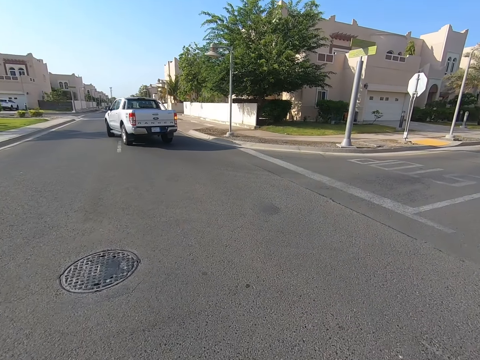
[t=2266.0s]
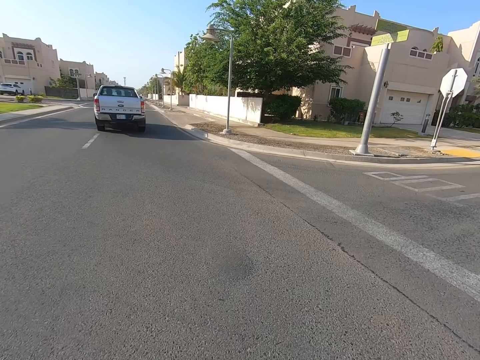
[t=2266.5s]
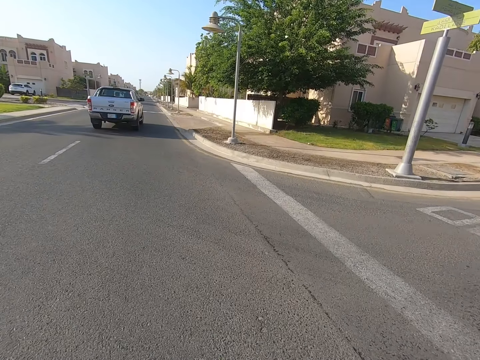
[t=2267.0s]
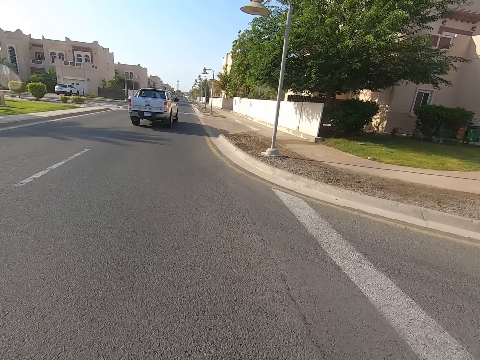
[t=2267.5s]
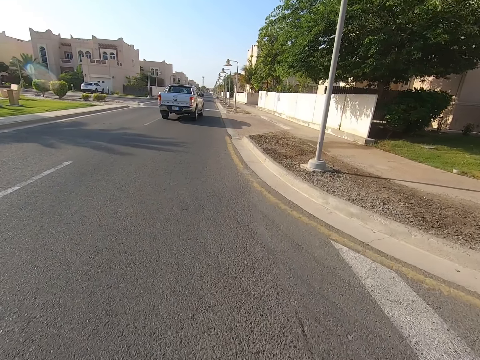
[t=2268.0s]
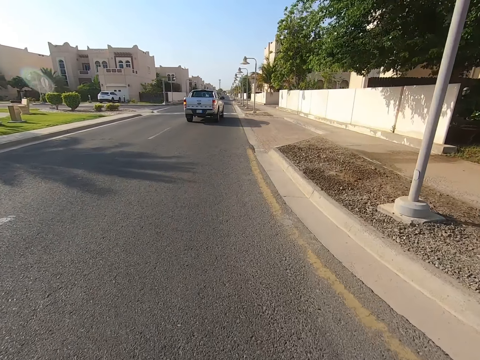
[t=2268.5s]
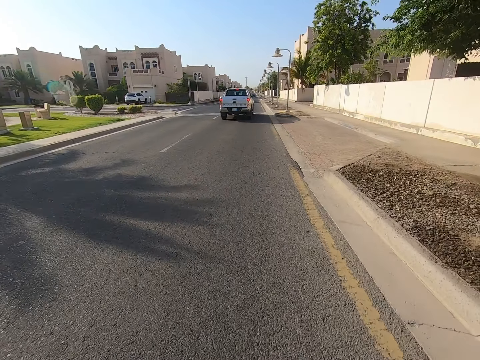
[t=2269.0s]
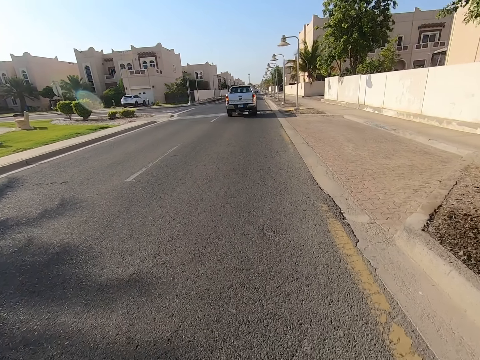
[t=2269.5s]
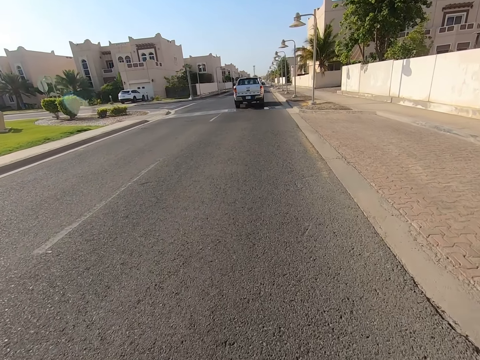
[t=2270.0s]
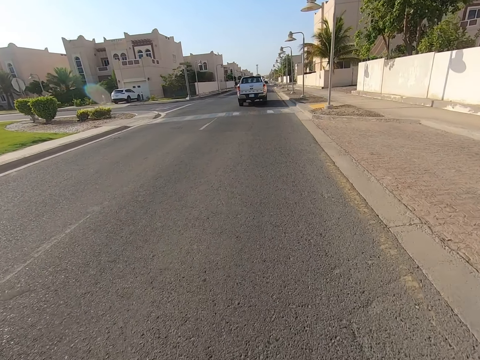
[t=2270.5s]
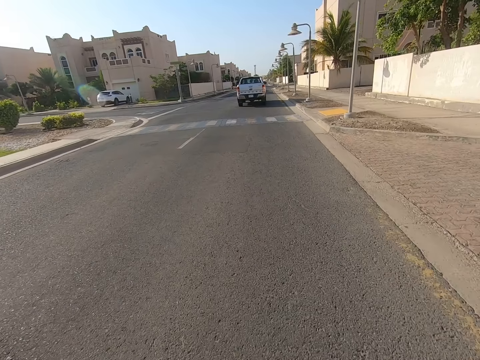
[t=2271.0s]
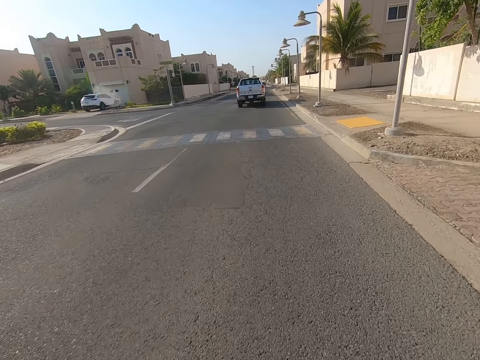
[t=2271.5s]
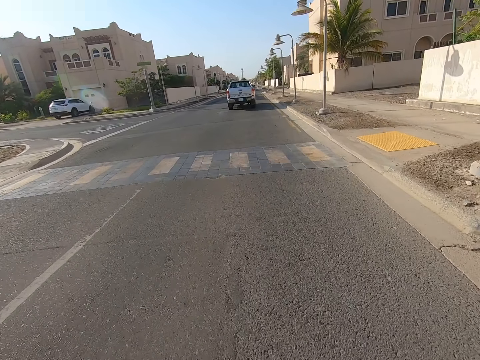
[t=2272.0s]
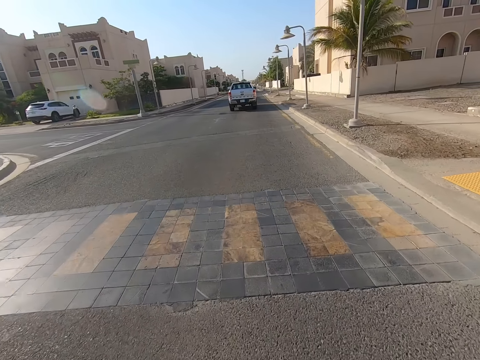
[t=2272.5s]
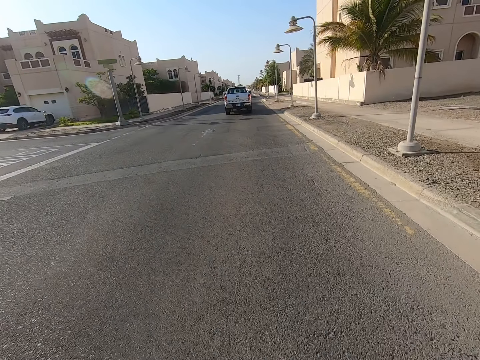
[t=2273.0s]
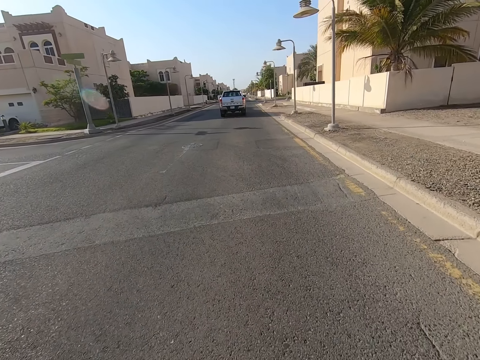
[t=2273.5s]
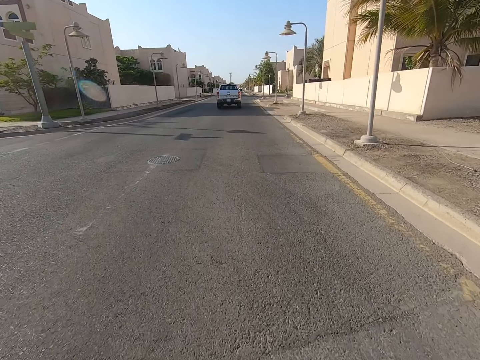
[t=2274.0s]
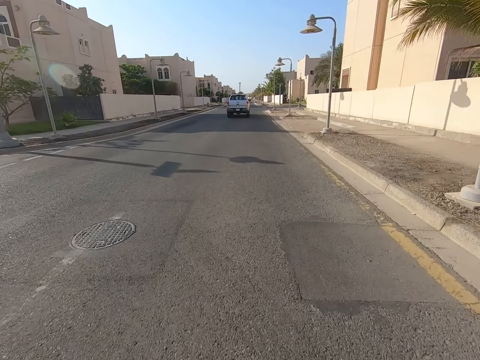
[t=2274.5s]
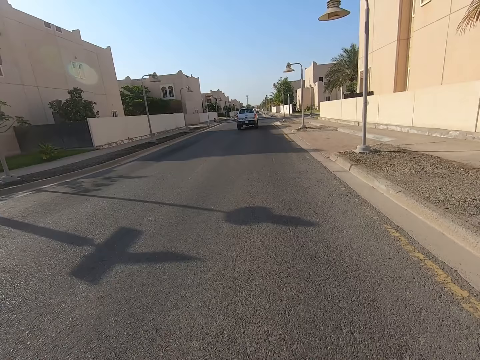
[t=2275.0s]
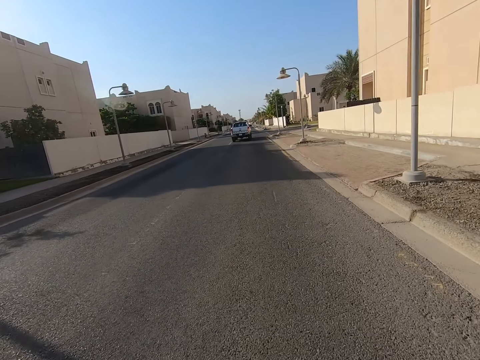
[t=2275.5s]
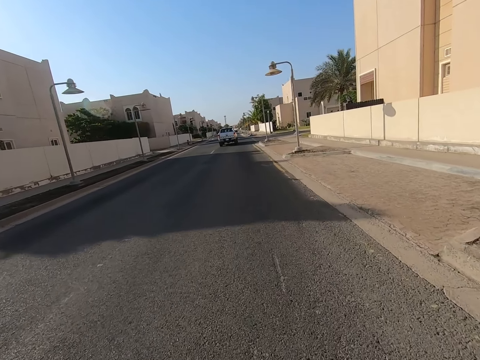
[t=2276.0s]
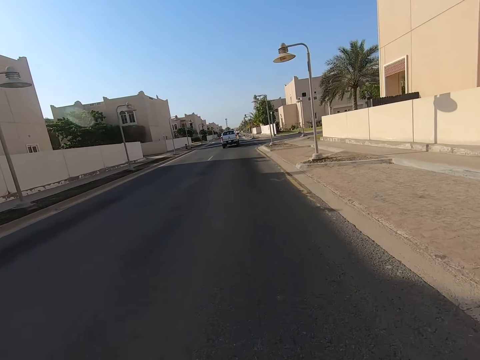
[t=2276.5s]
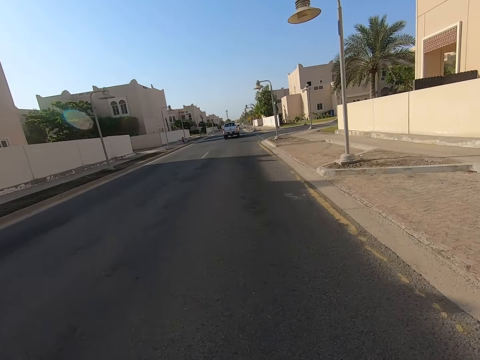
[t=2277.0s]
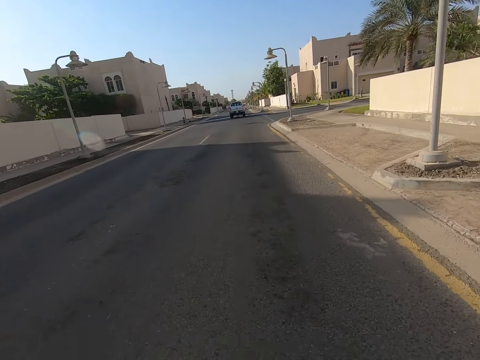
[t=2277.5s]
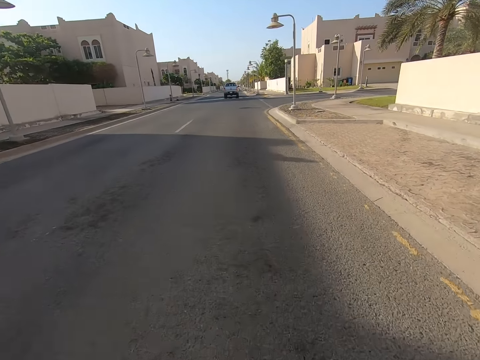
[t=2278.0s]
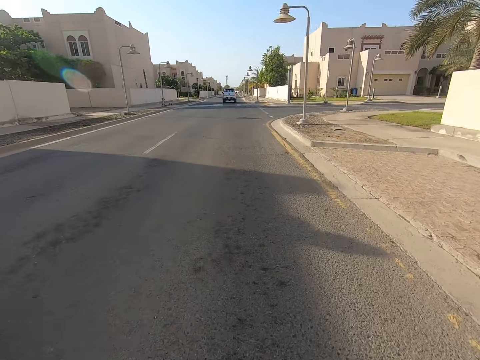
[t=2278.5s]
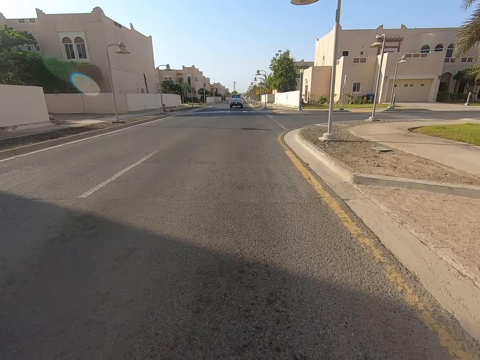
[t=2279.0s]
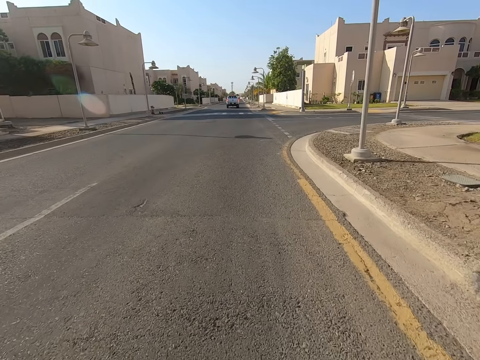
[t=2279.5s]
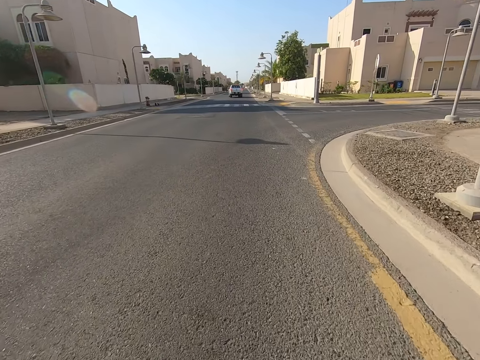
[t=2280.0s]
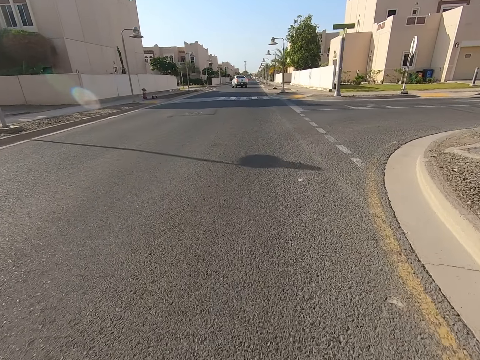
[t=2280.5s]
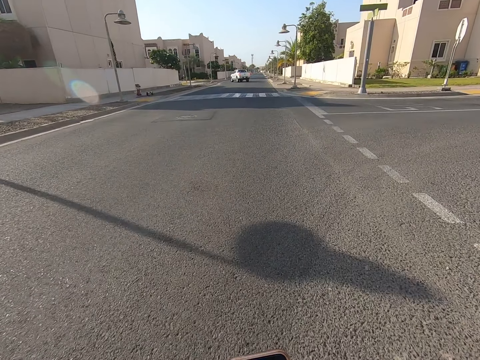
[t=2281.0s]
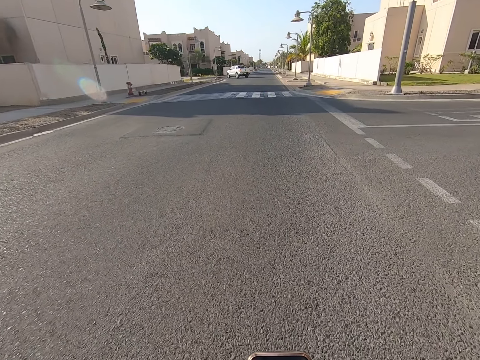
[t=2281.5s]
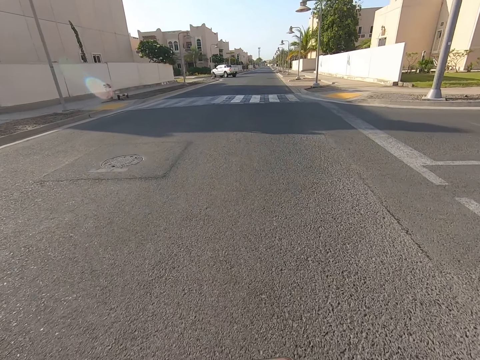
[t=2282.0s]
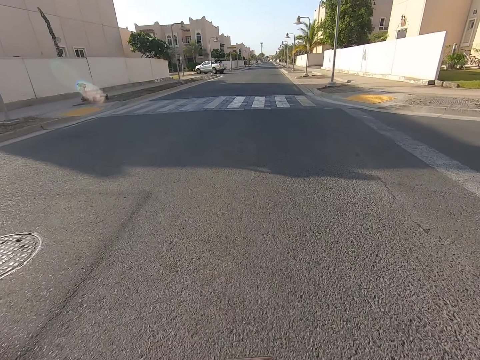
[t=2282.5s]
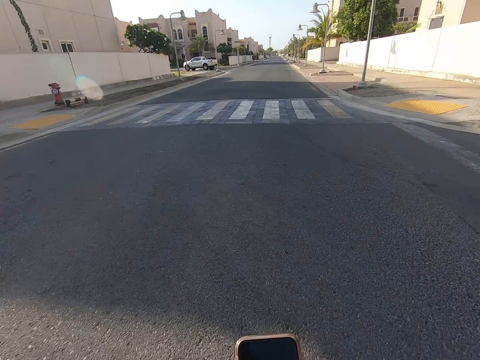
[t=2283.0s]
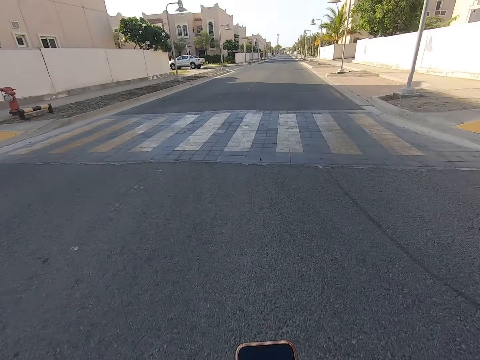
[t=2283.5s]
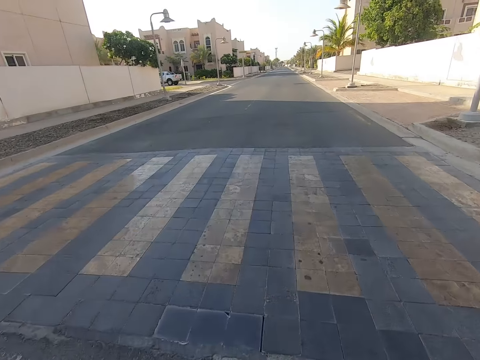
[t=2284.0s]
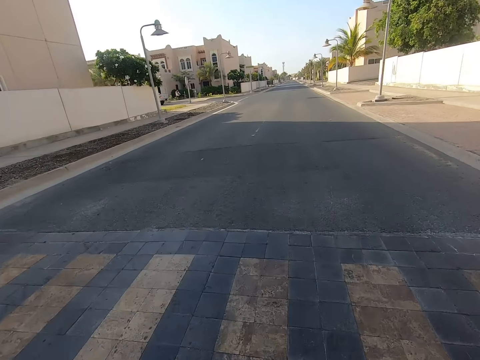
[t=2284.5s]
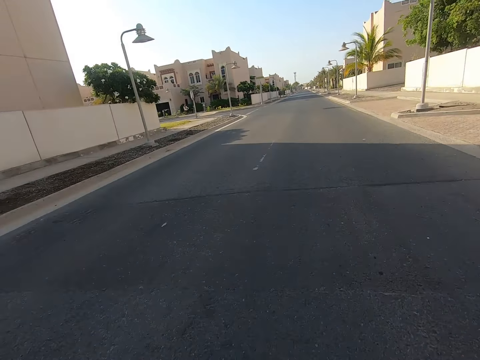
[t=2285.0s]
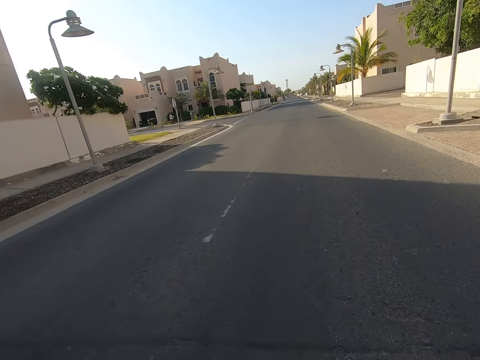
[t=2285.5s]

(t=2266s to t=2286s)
The camera wearer holds a phone.

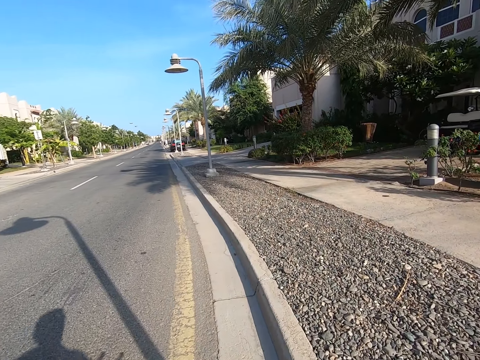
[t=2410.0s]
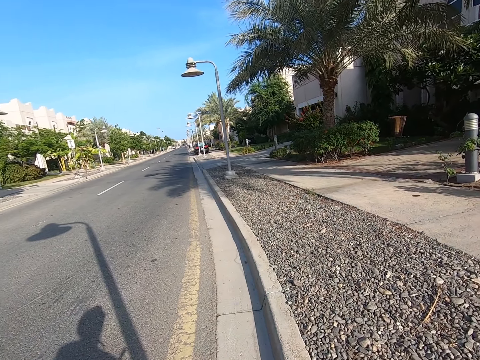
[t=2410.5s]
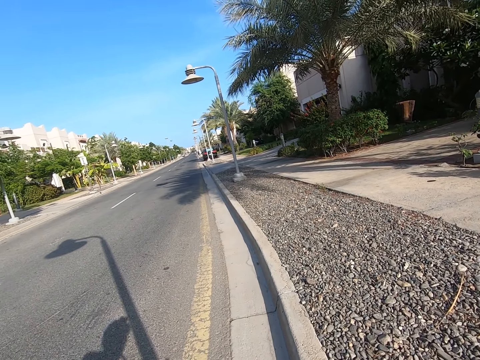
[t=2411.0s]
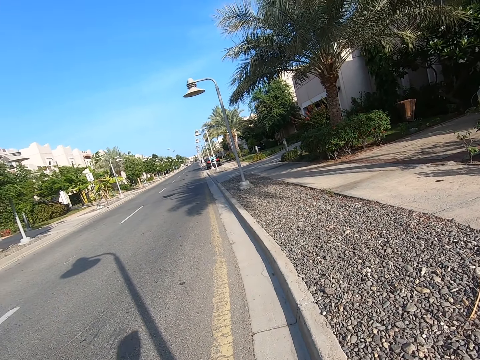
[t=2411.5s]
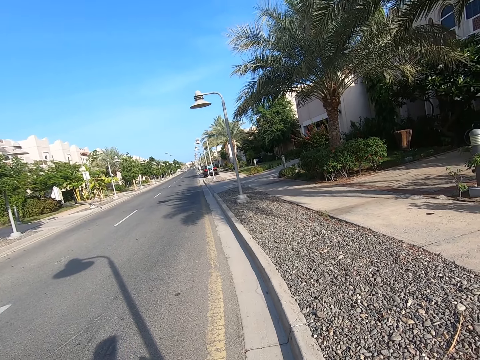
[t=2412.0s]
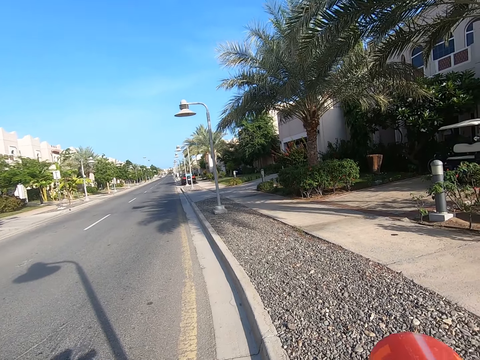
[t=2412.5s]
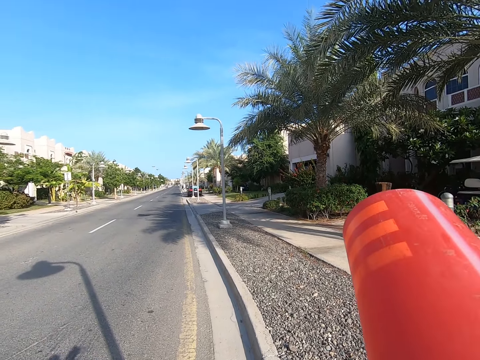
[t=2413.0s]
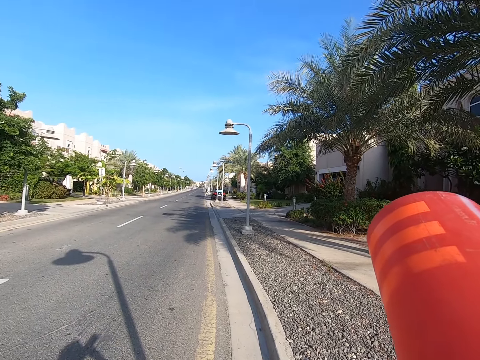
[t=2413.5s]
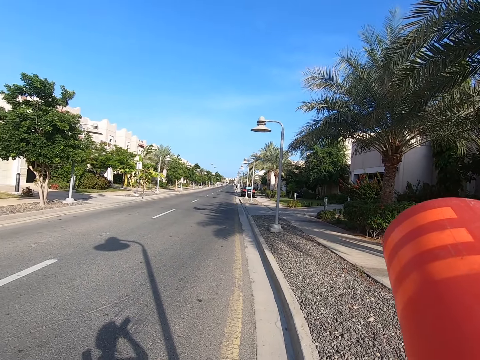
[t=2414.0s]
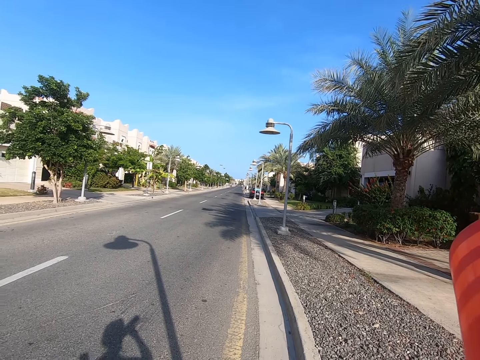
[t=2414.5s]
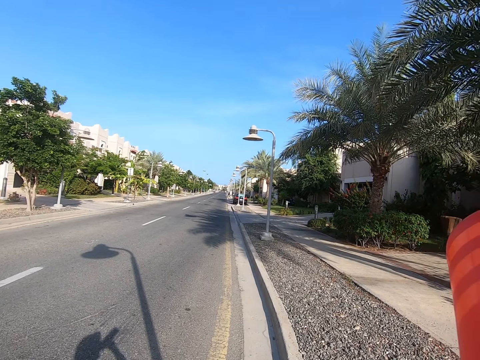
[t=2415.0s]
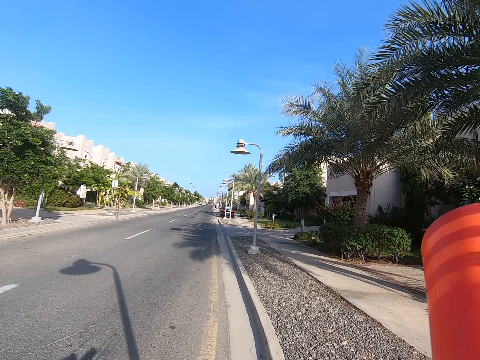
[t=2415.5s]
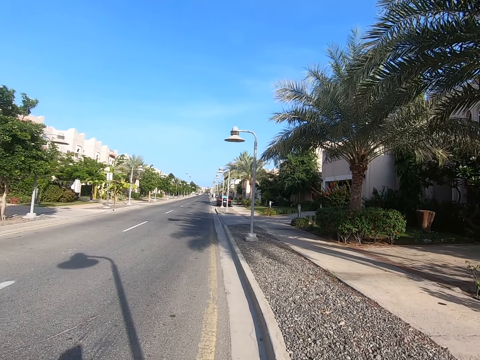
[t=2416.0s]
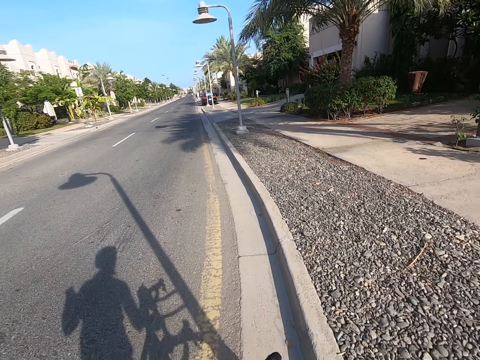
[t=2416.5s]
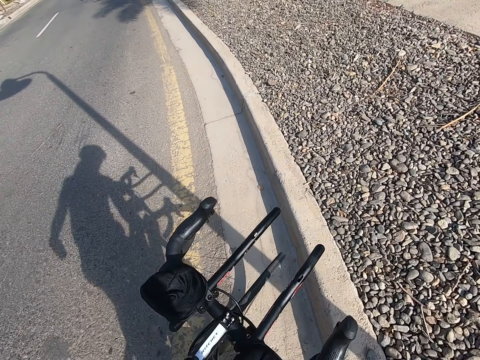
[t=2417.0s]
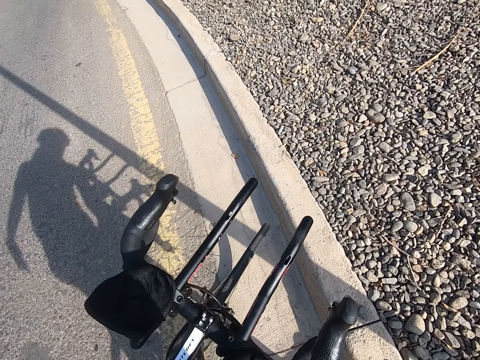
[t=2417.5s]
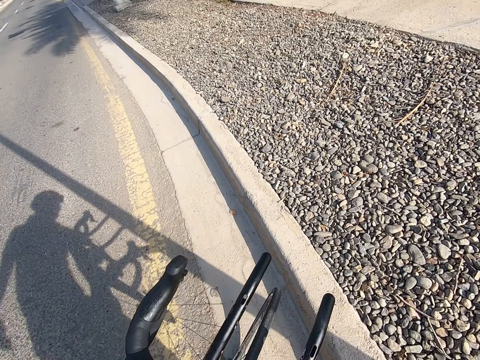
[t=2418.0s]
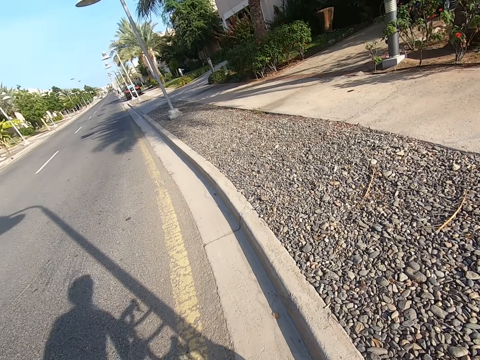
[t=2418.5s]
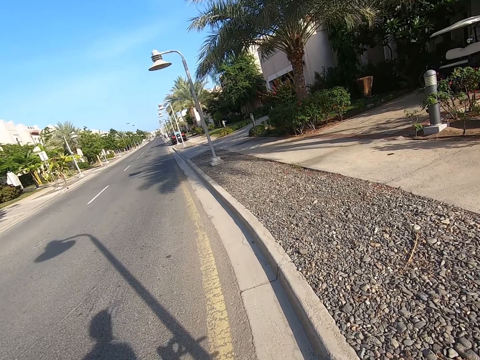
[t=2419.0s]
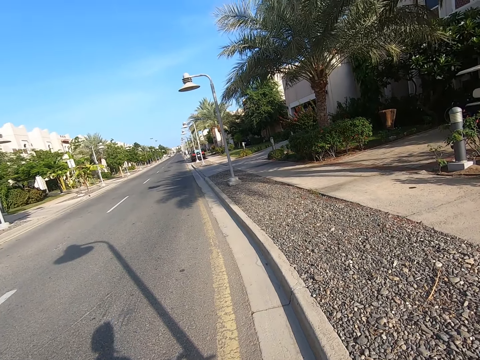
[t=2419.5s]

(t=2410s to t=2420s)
The camera wearer stops riding the bicycle. They drink water from a red bottle. They stick the bottle back to the bicycle. They stand at the road.
